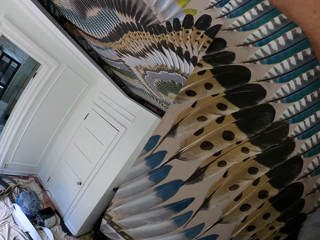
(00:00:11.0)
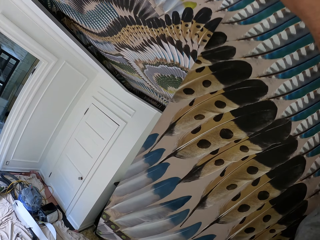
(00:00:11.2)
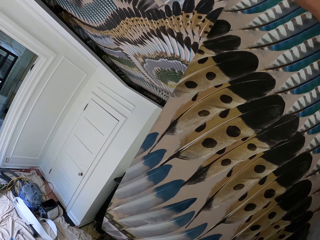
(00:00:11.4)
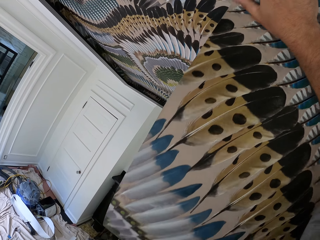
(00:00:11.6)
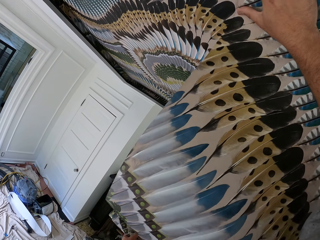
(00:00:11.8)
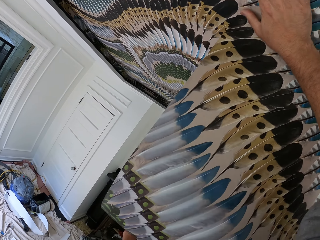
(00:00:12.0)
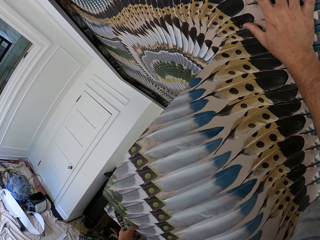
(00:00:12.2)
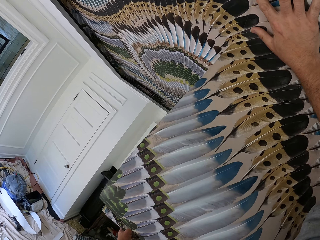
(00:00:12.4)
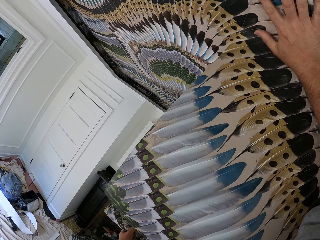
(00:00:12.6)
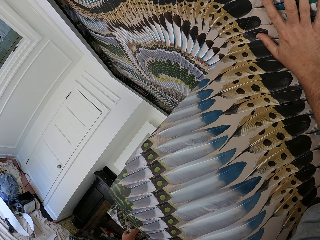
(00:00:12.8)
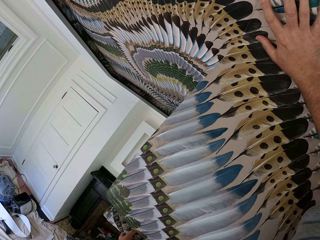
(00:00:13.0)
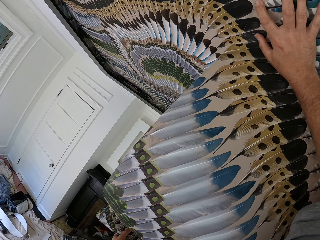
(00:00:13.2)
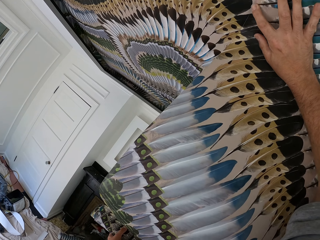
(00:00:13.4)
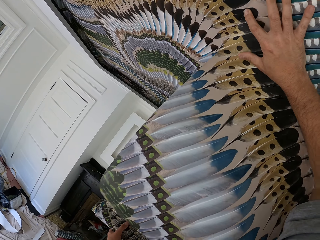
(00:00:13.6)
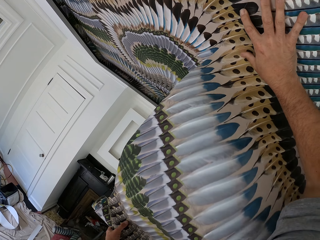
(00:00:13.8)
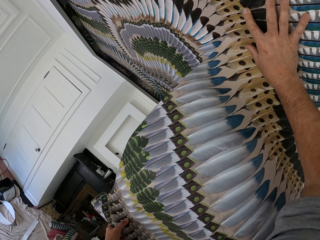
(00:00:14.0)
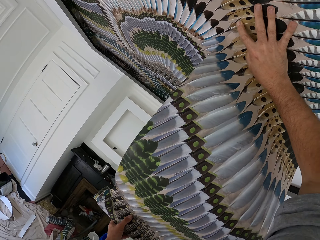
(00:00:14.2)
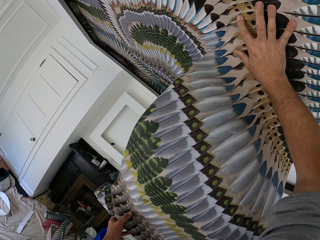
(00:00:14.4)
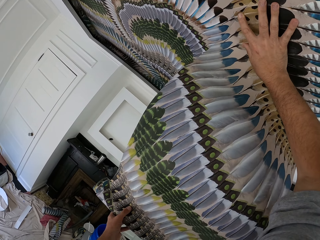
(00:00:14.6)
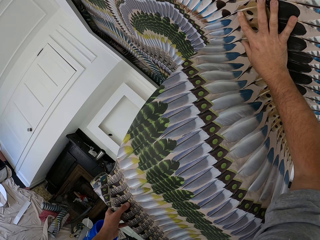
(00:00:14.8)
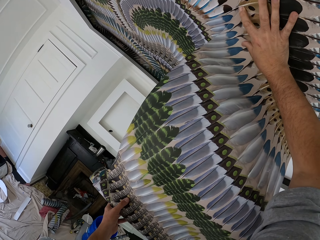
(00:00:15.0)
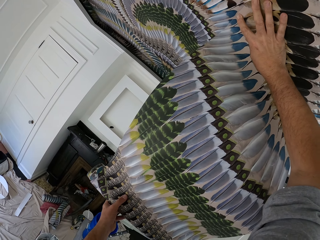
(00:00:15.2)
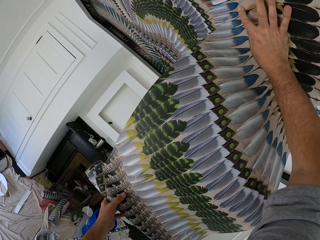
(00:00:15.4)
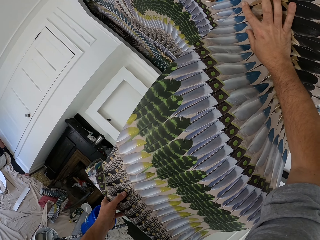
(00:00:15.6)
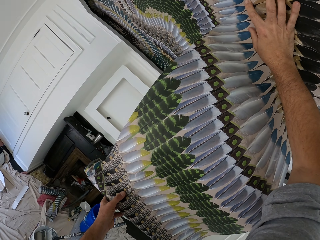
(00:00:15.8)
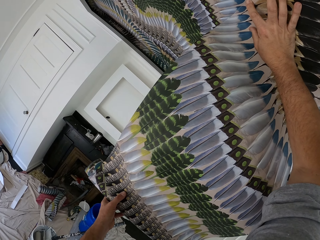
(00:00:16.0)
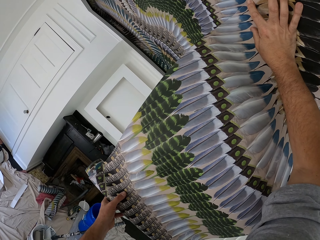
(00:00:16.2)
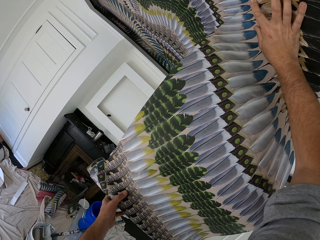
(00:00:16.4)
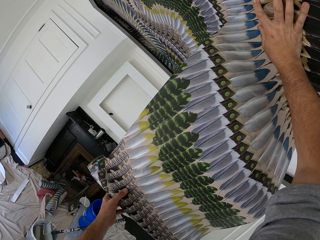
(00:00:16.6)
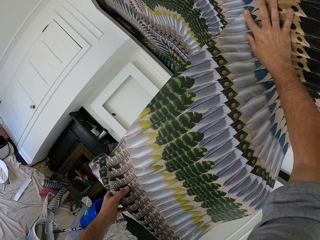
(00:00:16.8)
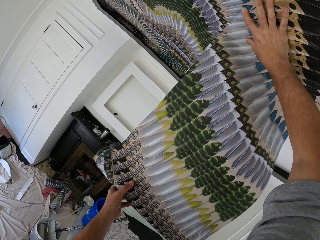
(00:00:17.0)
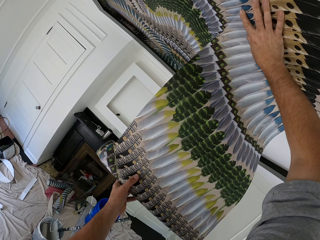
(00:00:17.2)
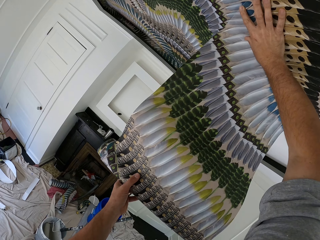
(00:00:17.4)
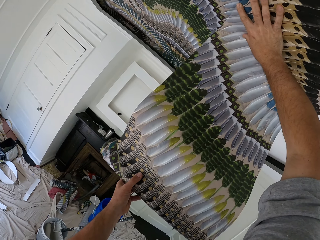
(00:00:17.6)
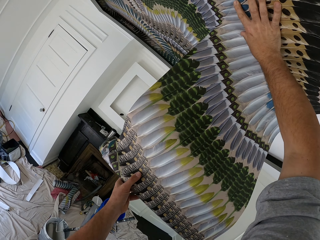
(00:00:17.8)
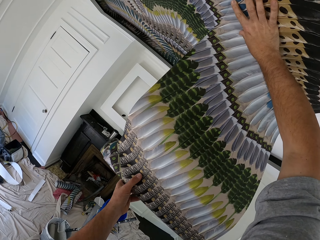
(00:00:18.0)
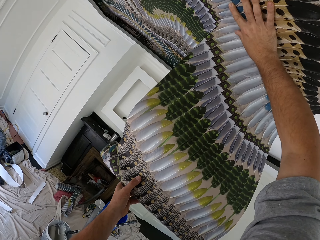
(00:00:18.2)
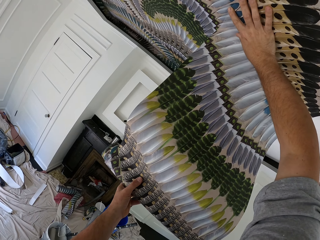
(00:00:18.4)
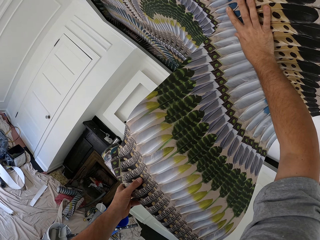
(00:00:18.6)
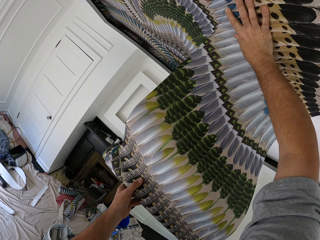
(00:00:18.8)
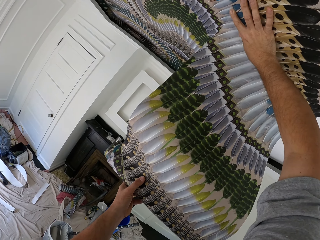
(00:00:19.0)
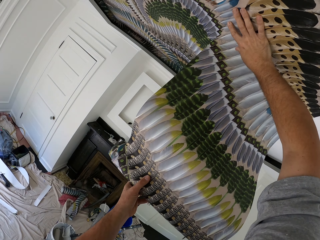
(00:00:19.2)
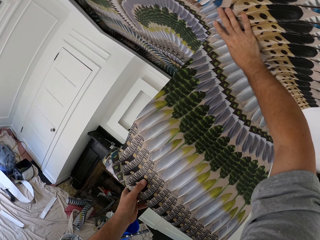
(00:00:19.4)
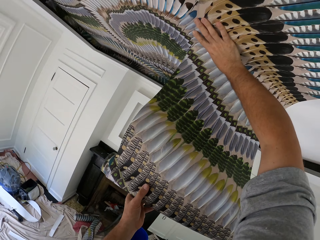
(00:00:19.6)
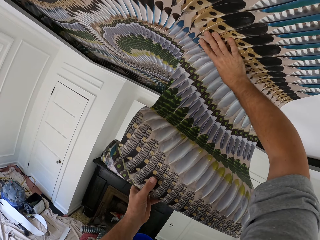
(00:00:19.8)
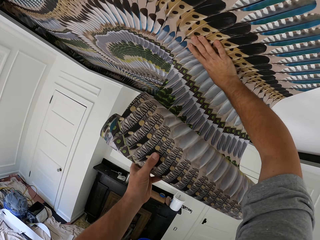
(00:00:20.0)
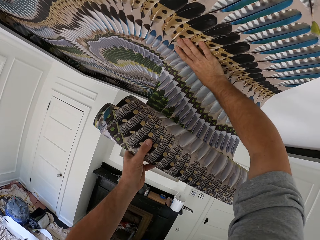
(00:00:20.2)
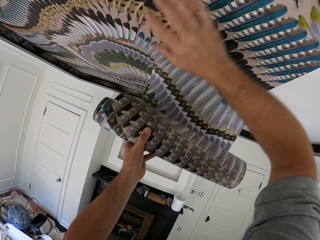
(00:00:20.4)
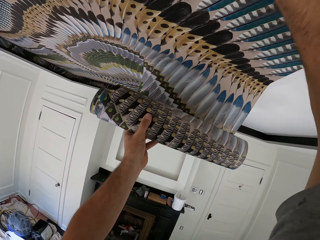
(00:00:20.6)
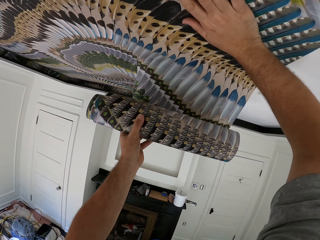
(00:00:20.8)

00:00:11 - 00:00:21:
The camera wearer applies the wallpaper on the ceiling.

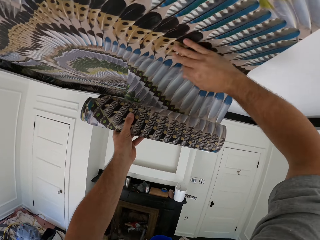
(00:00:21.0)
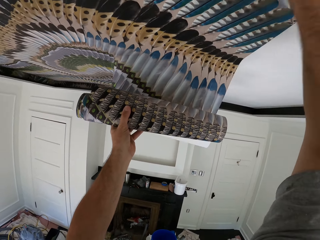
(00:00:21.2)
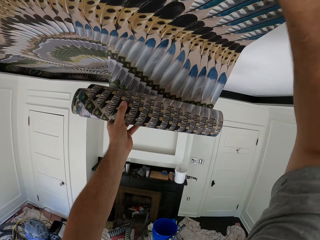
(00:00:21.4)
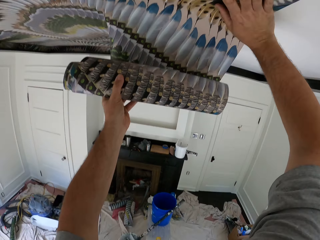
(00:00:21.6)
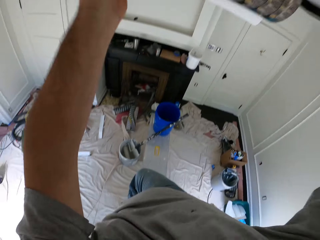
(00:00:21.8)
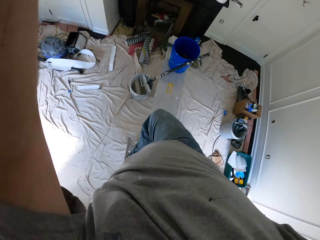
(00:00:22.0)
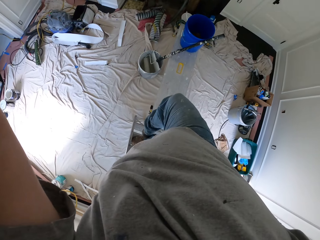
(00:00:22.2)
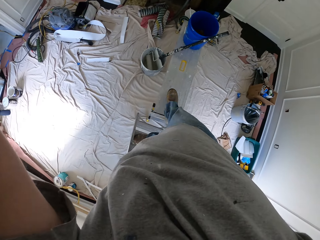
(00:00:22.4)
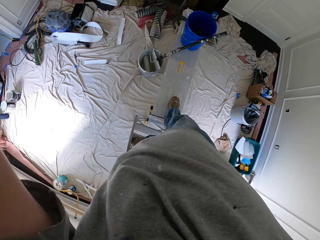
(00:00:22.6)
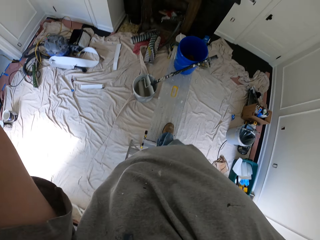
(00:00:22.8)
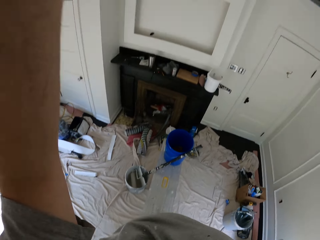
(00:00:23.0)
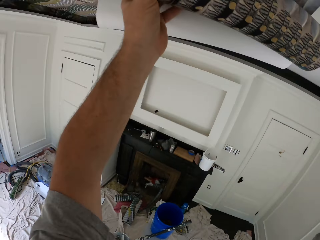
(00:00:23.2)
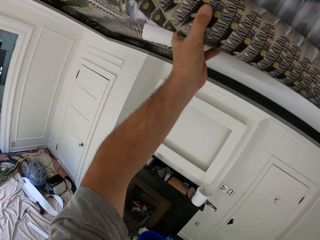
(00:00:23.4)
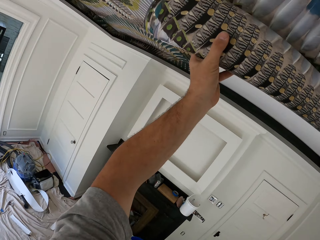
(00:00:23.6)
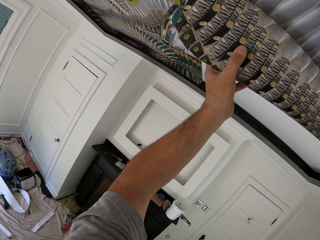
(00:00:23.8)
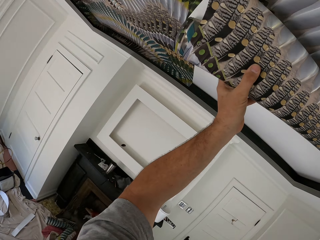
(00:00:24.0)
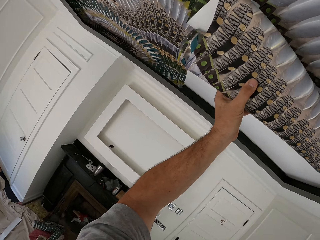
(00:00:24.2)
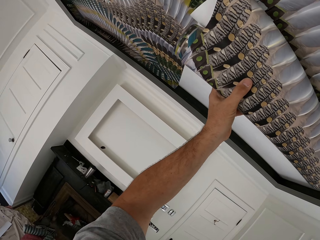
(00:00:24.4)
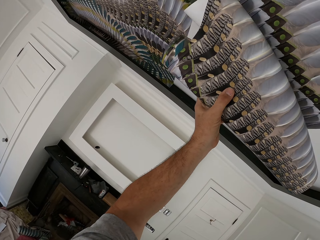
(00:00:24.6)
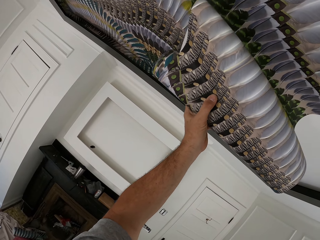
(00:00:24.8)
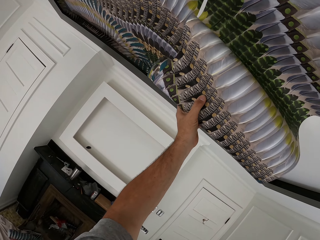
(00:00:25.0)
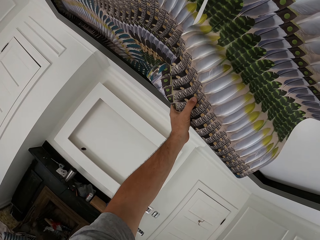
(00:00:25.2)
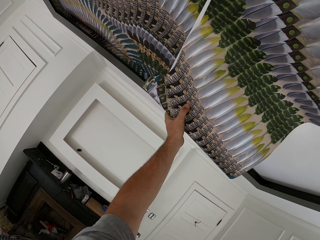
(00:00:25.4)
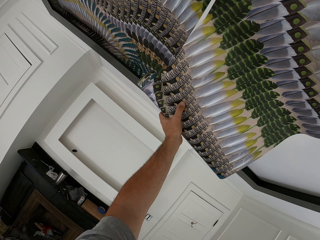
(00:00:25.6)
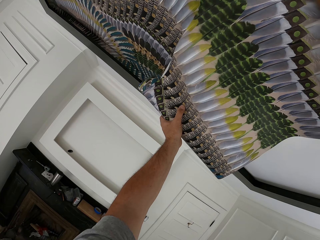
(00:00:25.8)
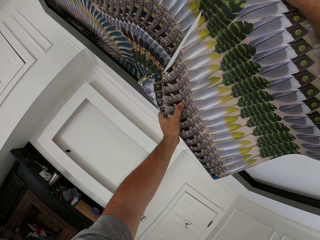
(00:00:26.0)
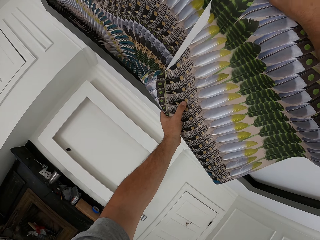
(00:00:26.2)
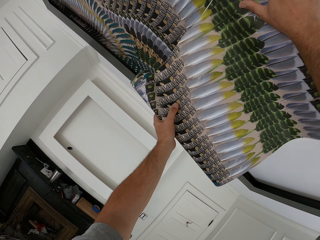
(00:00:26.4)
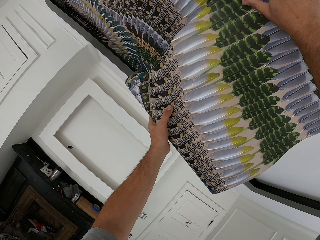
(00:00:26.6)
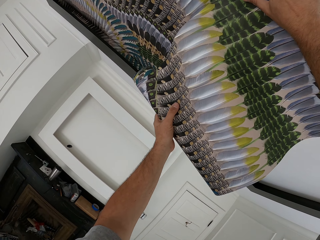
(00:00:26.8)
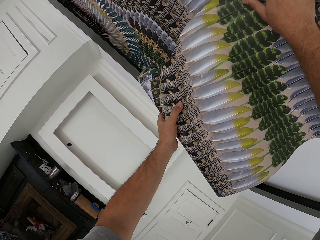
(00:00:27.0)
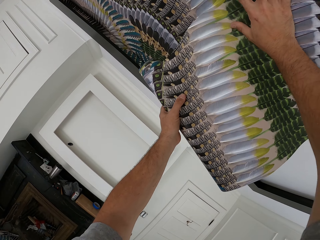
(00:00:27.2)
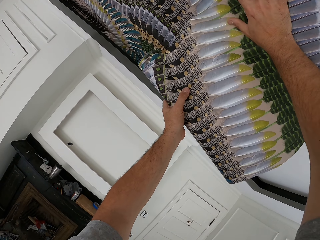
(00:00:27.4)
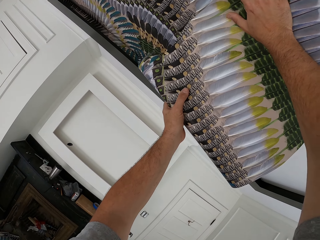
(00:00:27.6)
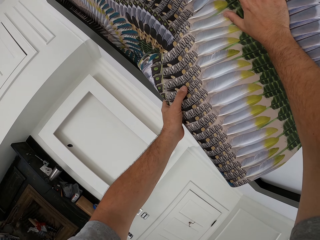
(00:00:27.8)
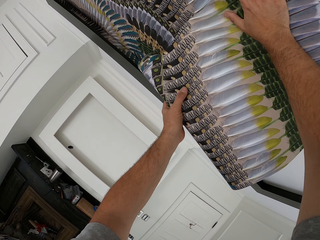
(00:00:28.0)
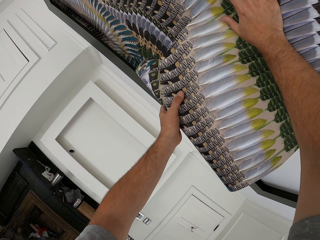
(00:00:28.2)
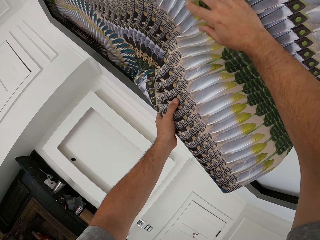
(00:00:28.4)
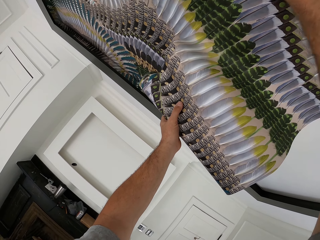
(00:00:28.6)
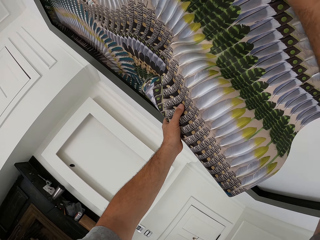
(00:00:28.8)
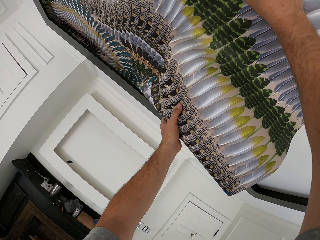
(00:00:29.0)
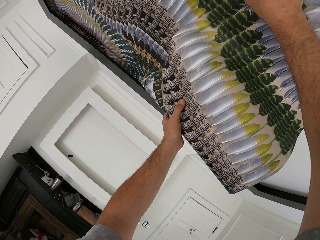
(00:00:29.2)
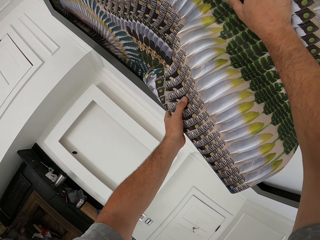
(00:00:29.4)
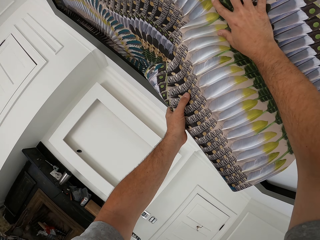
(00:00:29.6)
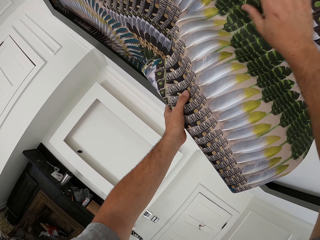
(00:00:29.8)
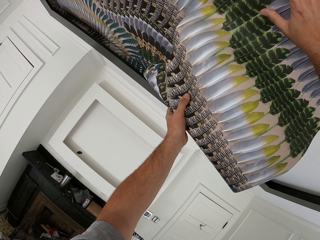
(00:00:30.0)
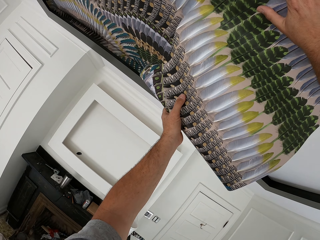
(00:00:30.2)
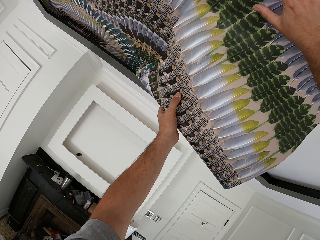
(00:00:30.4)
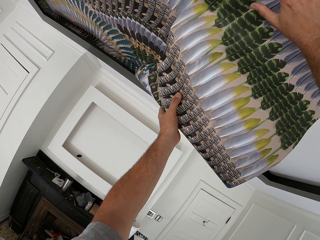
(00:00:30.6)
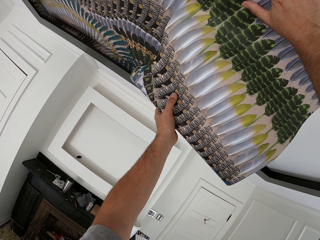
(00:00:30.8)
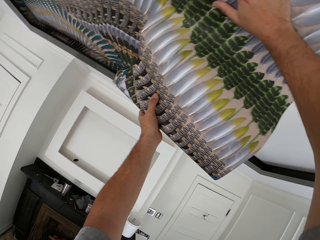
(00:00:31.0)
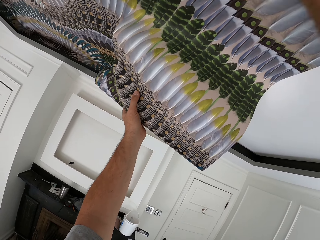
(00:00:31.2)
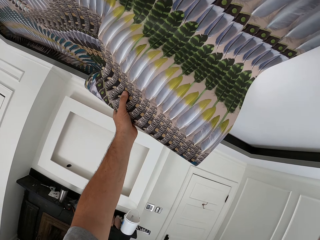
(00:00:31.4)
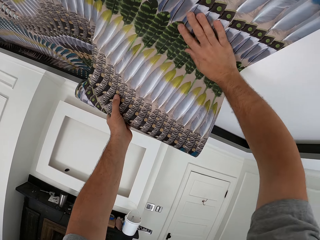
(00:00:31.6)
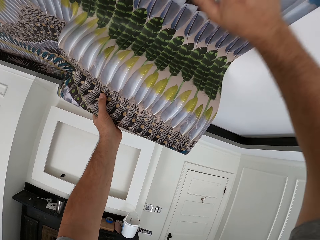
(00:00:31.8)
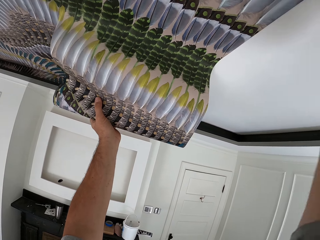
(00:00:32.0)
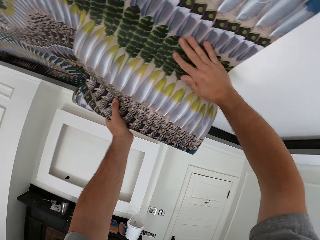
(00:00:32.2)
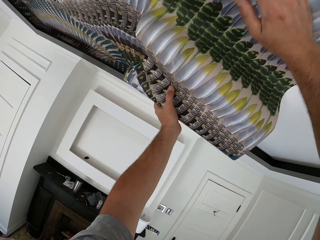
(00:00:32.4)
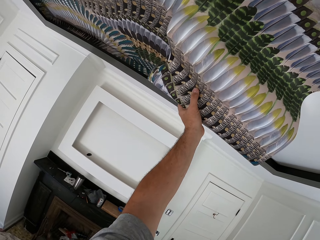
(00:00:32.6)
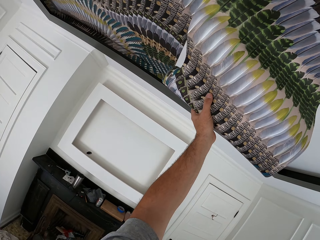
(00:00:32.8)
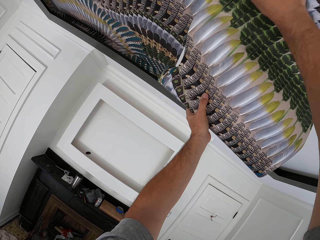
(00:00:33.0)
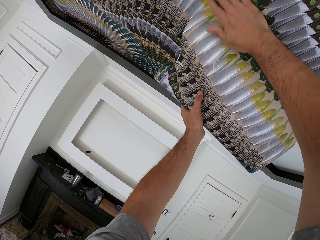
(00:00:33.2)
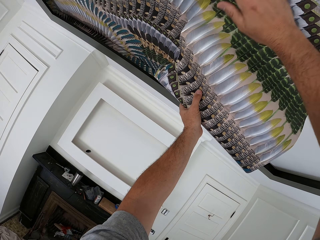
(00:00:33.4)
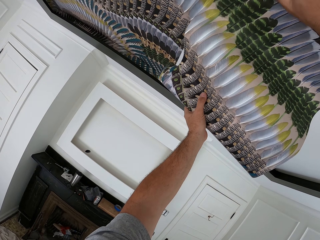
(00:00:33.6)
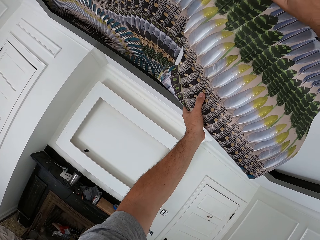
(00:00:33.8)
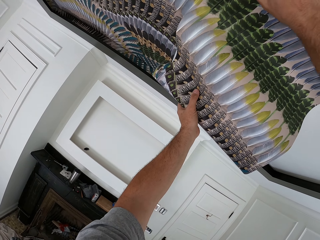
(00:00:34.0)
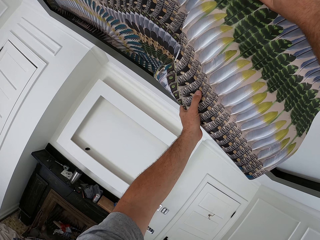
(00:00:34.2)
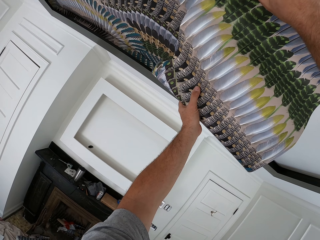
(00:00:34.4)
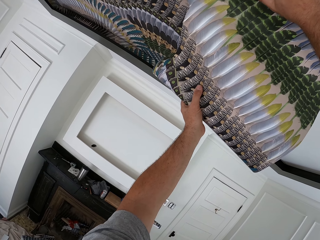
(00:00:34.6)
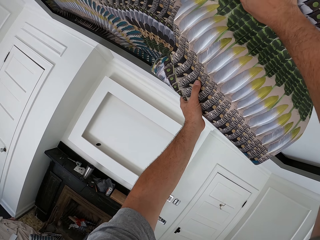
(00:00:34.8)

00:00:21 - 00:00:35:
The camera wearer makes a step on the bench. They stick the wallpaper on the ceiling. They rub the wallpaper on the ceiling.
